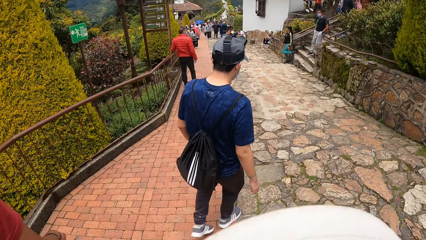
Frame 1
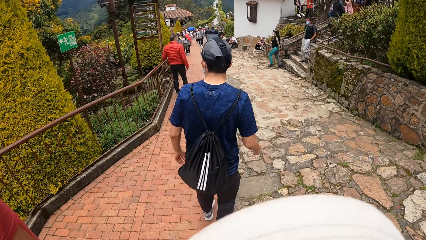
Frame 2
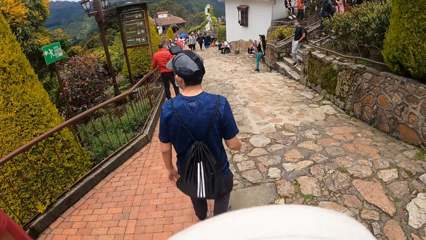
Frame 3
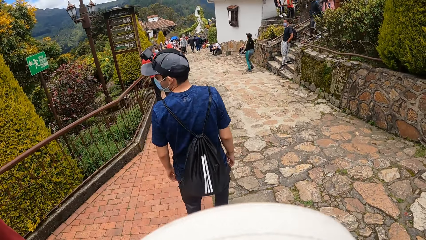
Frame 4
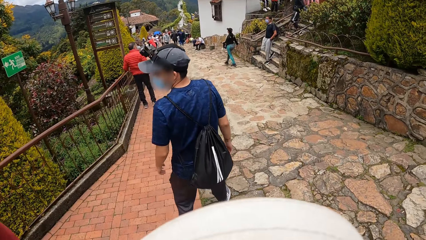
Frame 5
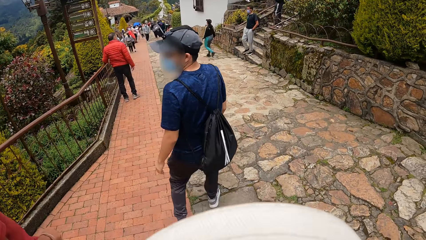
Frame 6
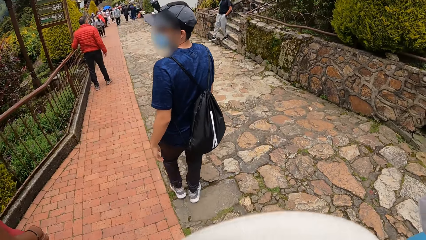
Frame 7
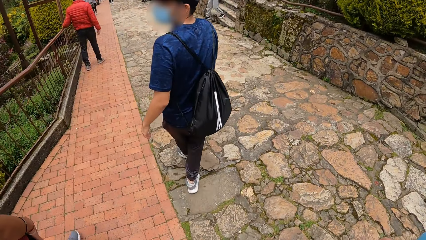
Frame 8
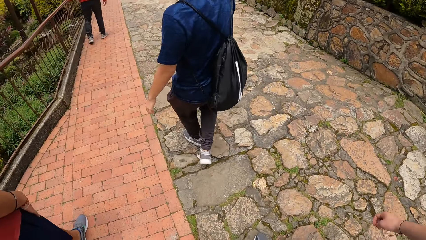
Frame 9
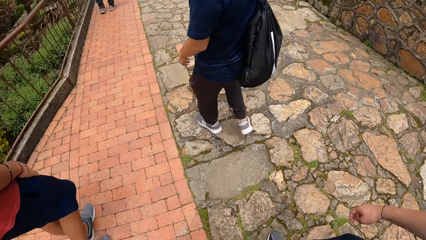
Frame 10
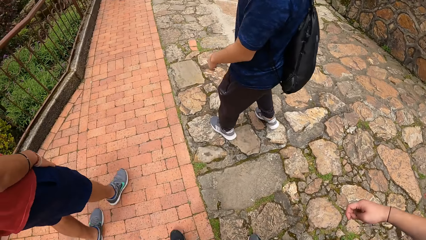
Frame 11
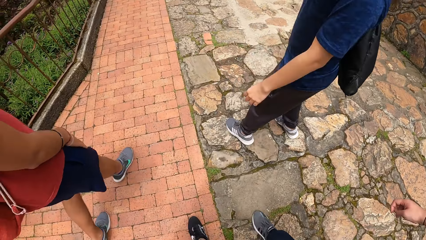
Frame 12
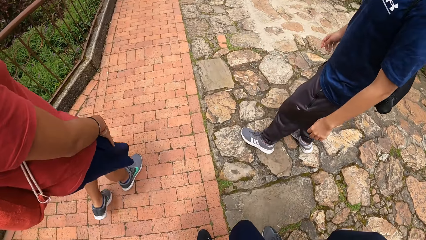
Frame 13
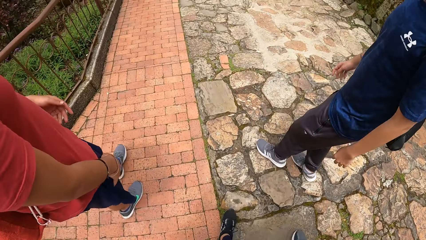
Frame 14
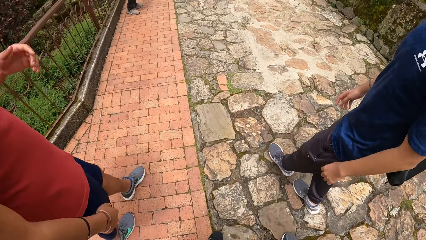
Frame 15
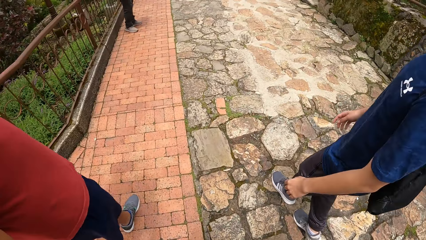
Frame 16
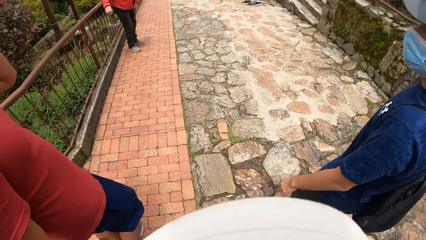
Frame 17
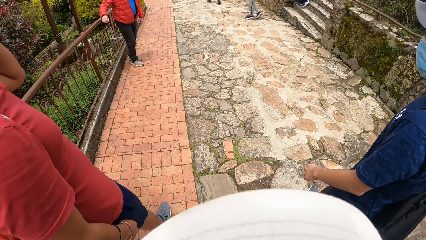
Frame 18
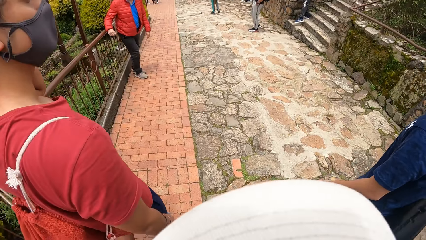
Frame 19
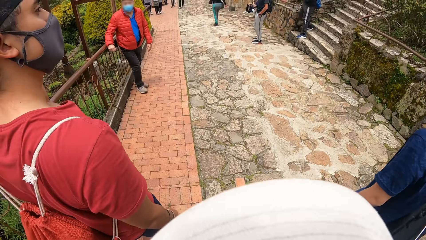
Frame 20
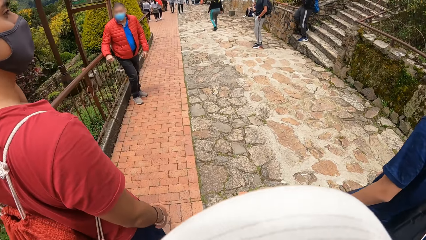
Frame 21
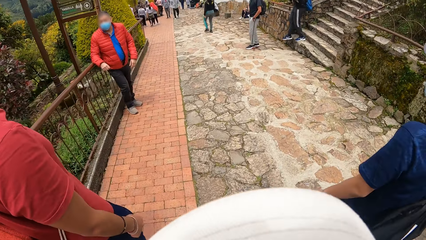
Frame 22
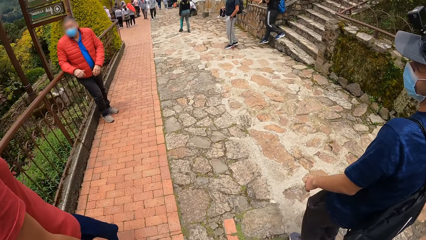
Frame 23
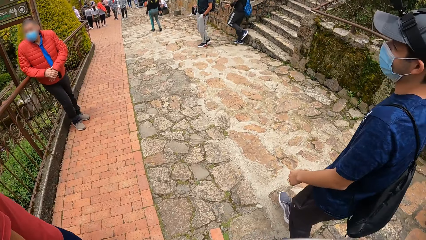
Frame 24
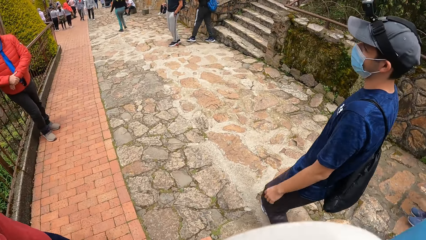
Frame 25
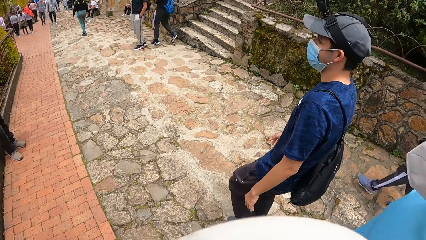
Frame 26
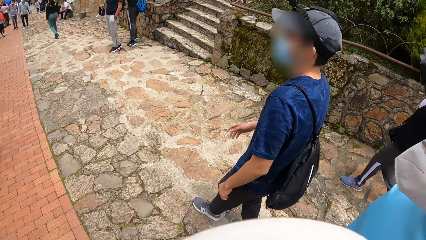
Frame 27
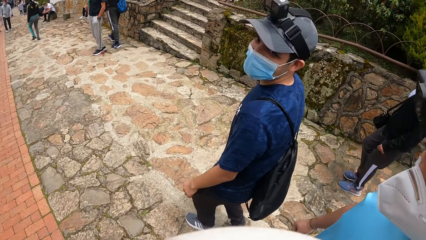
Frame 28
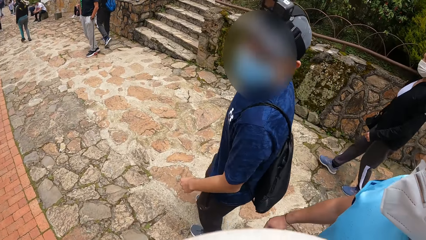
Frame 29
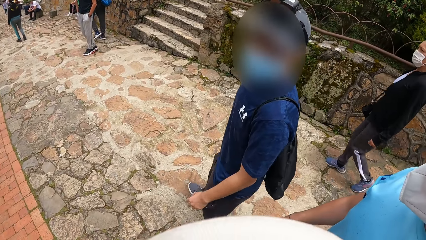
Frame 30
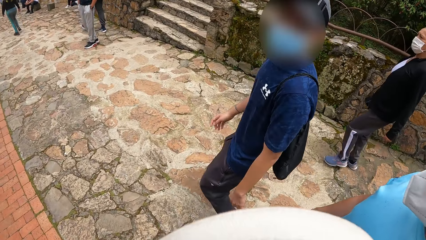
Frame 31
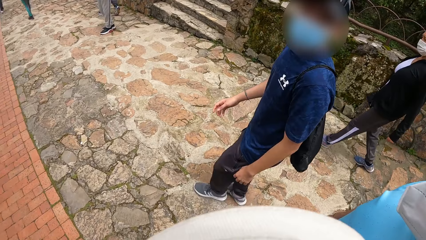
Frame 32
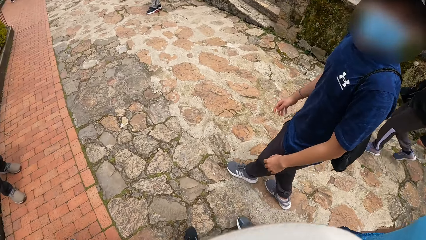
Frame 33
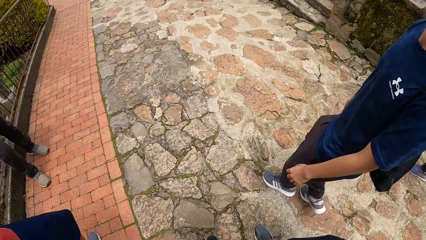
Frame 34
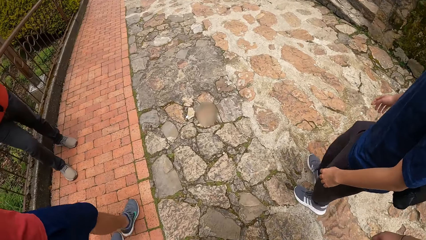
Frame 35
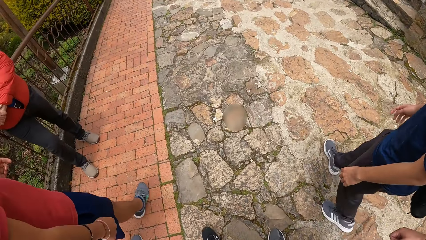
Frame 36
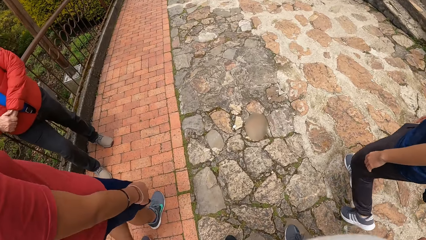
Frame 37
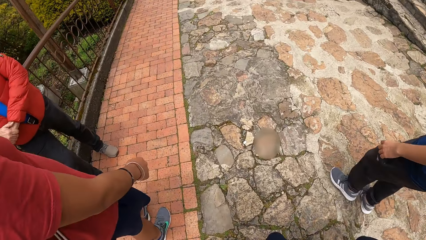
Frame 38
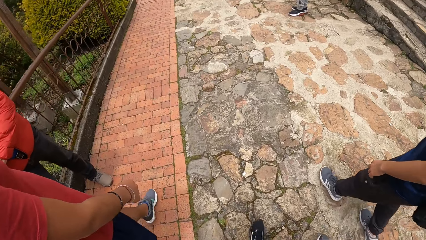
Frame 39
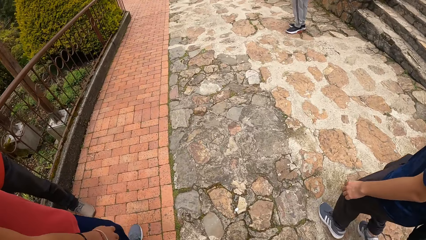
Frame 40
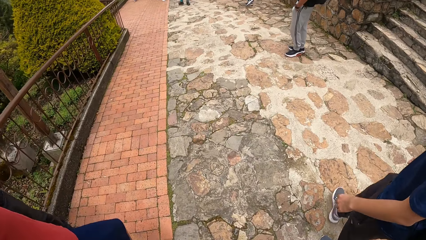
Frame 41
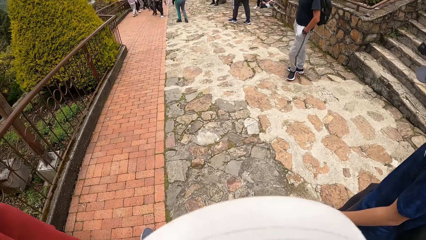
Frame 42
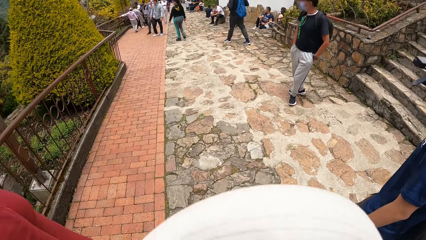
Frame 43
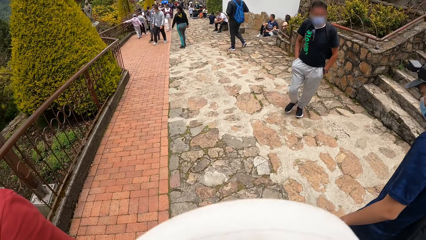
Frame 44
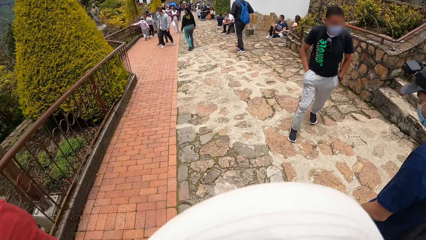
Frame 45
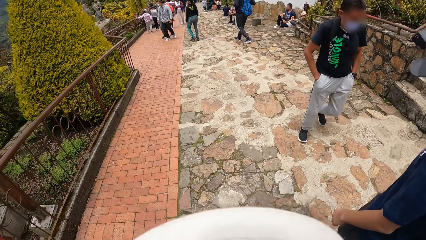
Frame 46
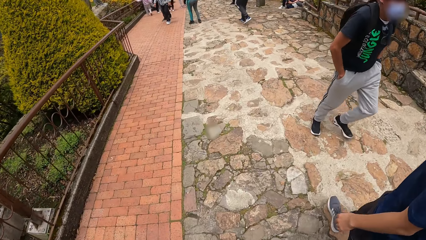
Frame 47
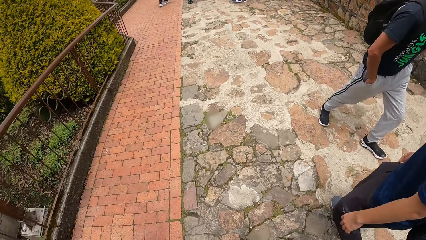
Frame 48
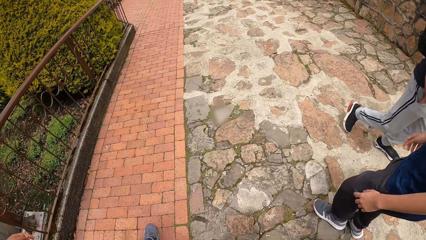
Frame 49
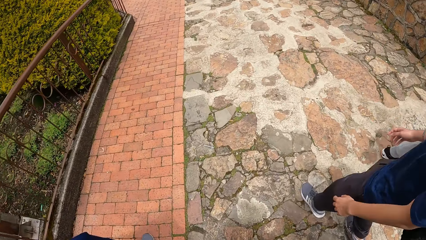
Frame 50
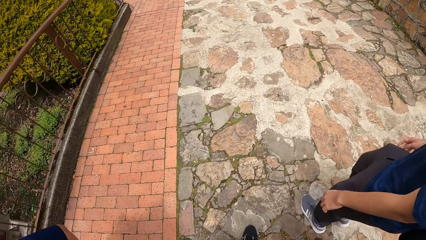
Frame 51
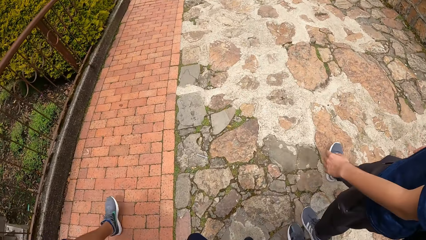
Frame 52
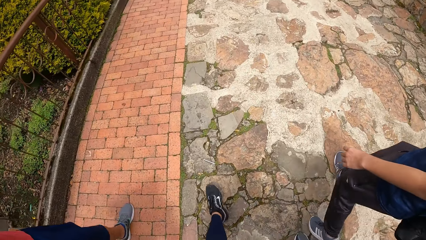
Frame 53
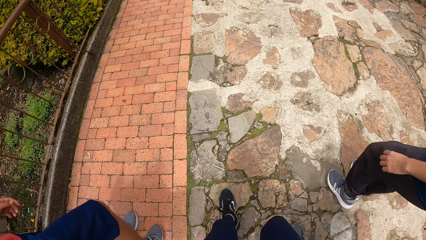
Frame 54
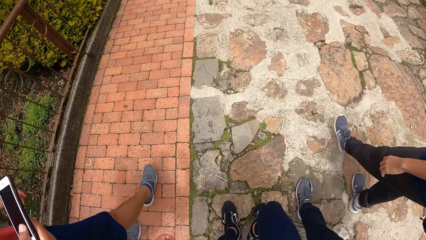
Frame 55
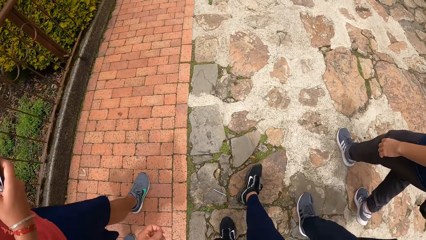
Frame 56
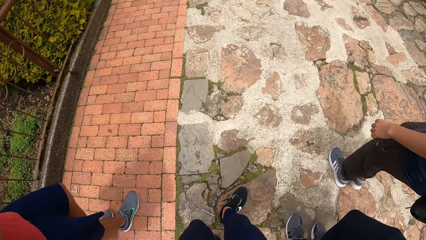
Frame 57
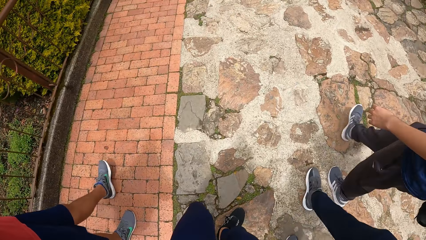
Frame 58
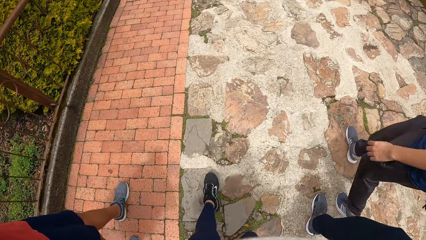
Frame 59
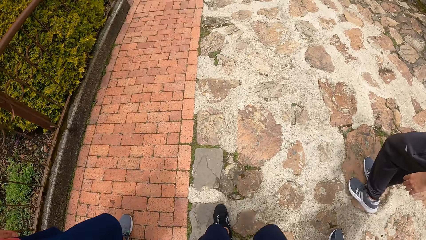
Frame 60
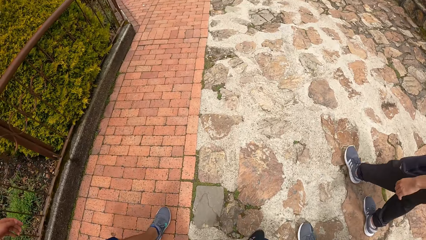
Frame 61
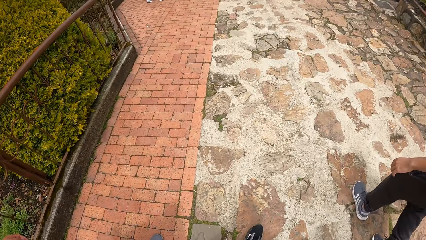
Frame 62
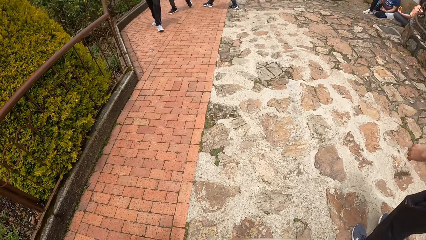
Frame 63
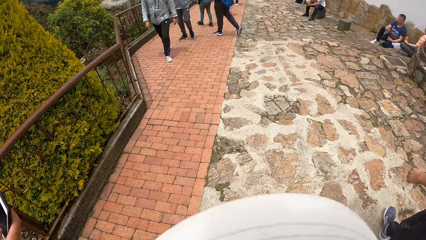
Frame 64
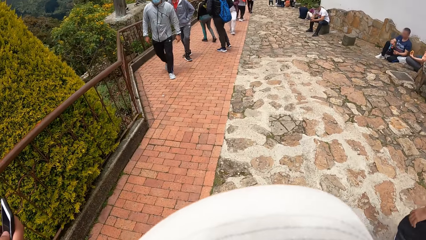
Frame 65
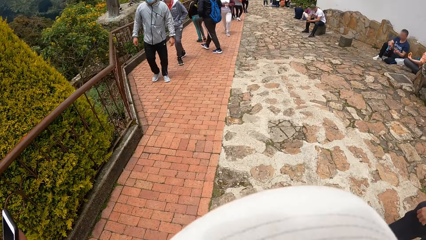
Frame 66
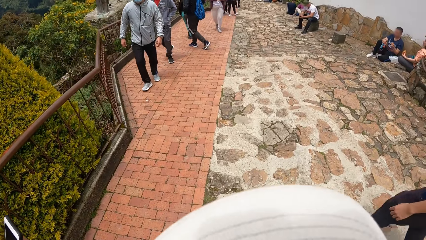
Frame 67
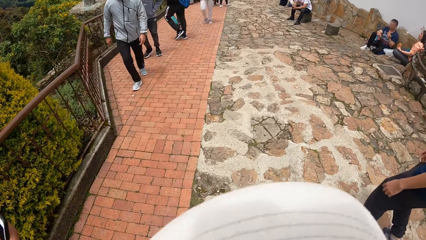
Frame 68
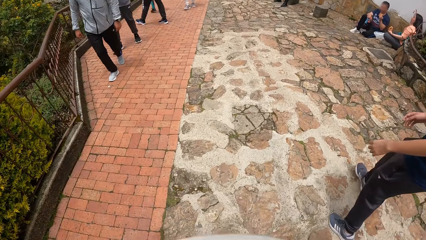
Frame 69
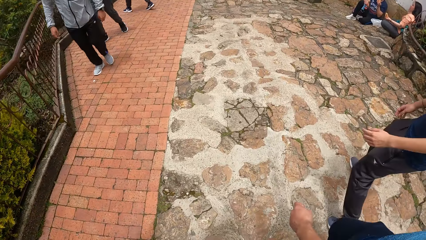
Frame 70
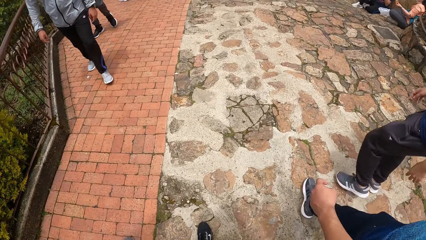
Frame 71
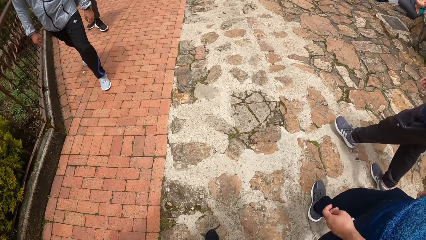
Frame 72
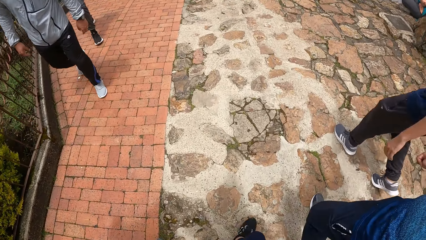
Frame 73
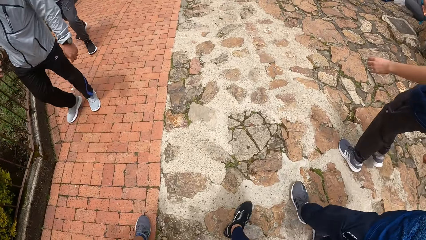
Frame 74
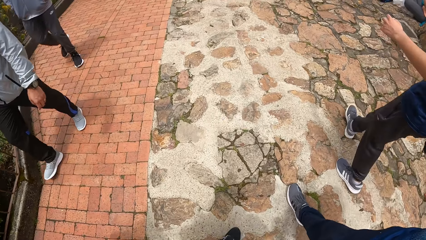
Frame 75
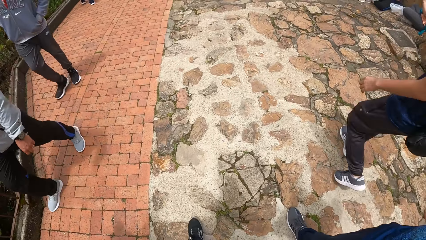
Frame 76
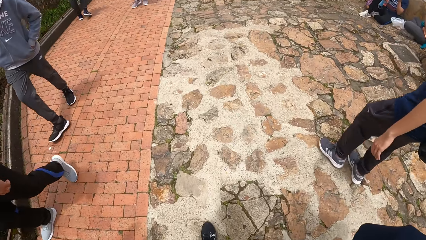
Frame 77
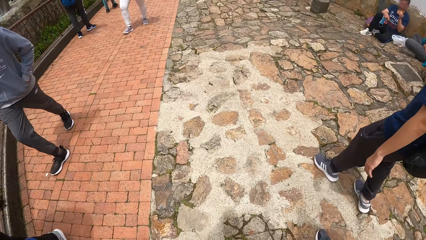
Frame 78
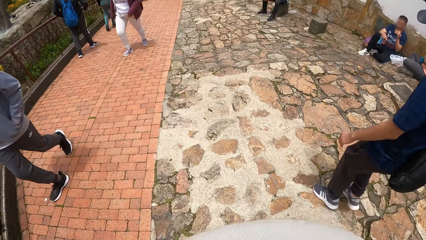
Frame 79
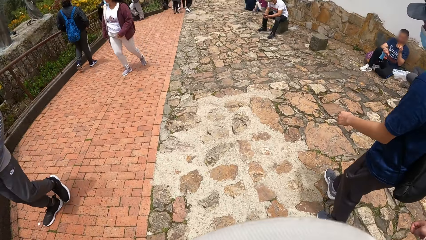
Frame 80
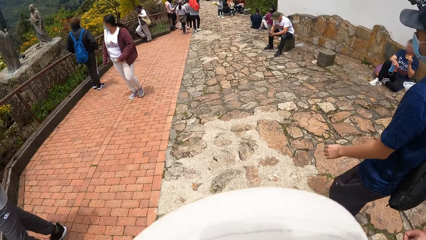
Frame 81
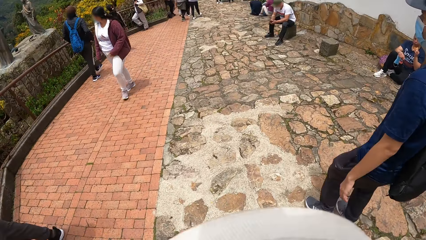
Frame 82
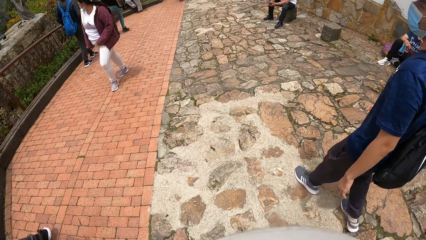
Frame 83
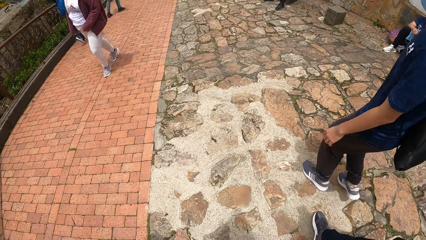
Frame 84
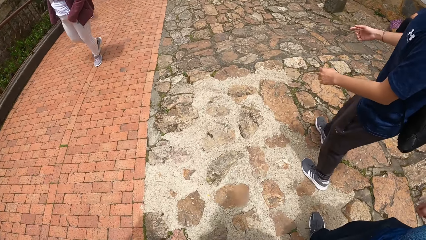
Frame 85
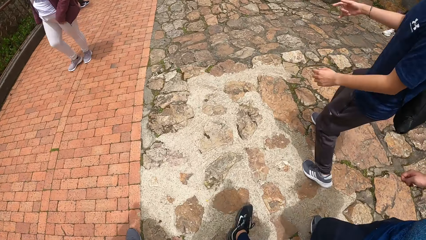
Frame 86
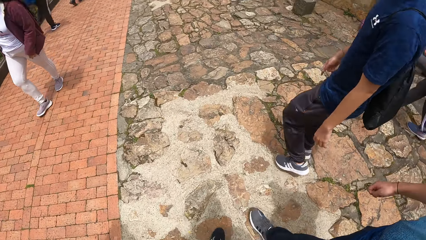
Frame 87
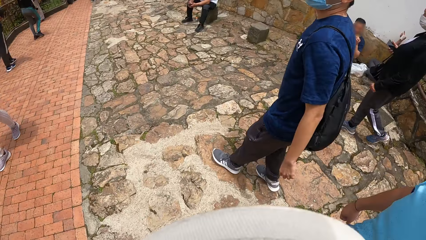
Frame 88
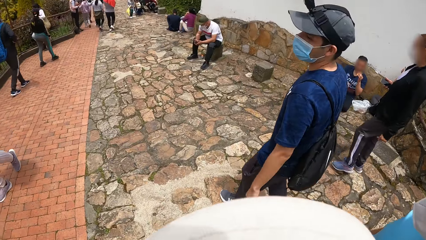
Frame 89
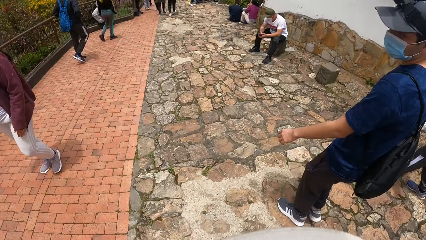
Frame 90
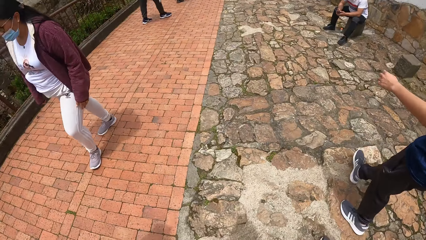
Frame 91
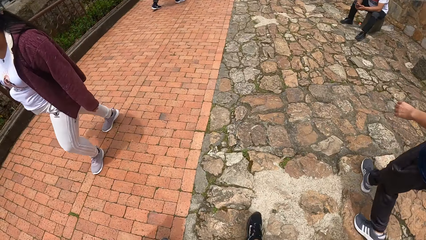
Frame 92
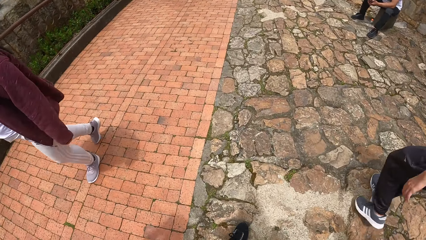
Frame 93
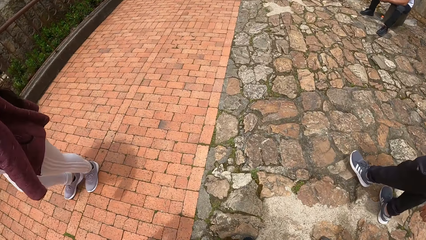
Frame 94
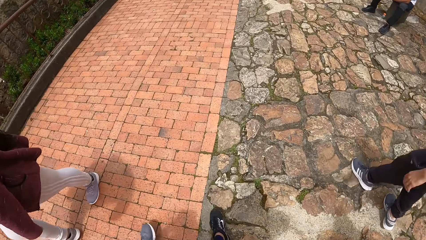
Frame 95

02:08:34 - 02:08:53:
A person steps down from the stairs. Another person walks down the stairs. A man touches his head with his left hand. The man interacts with another man. Another person rests at the metal structure. Another person stares at the camera wearer. The first man turns on the road. He operates a phone with his right hand and holds the phone in the hand. Another person touches the trouser. The person who stared at the camera wearer points at the road.
